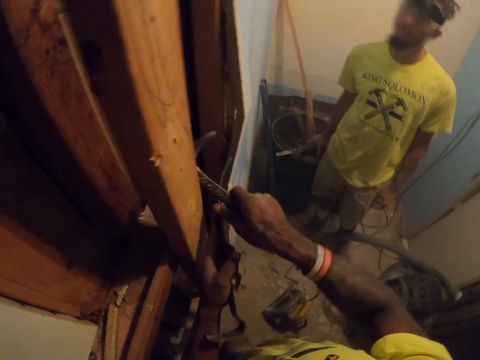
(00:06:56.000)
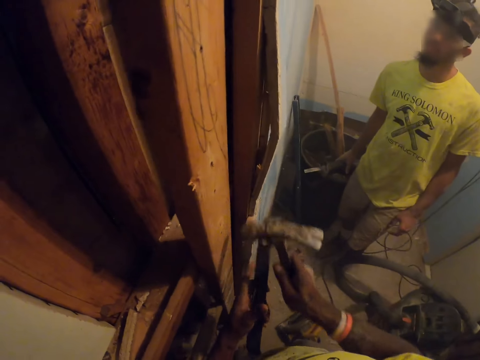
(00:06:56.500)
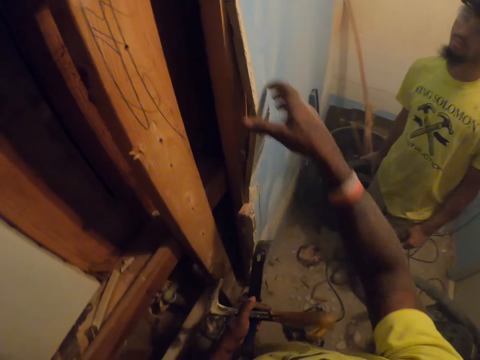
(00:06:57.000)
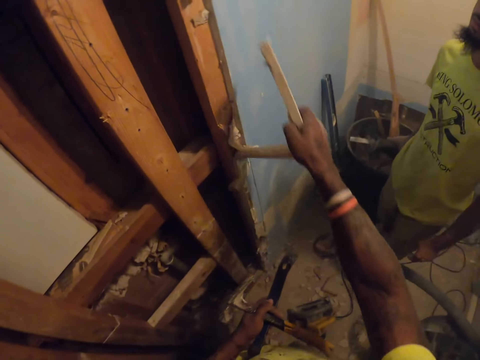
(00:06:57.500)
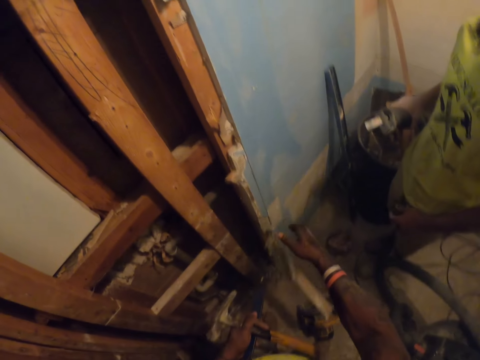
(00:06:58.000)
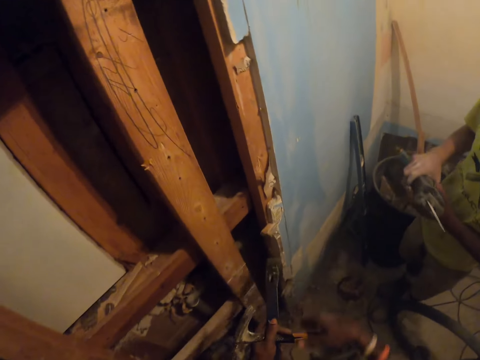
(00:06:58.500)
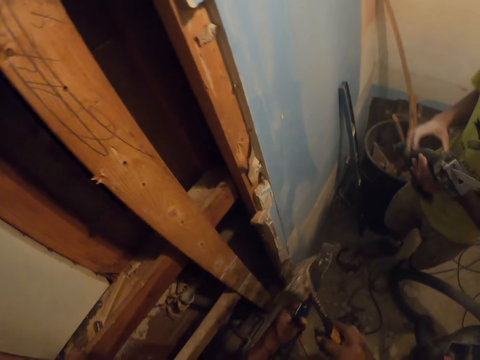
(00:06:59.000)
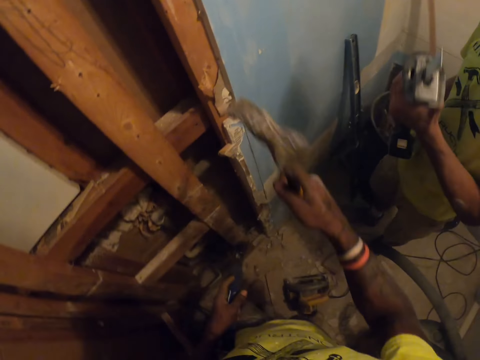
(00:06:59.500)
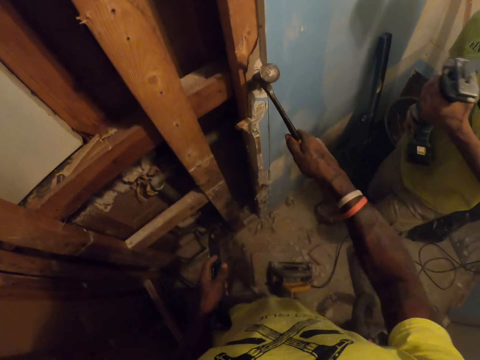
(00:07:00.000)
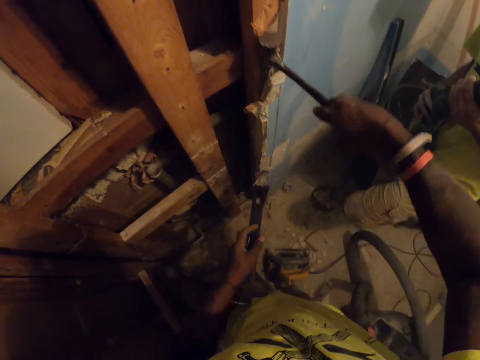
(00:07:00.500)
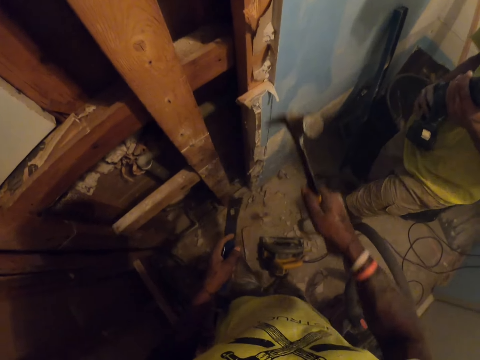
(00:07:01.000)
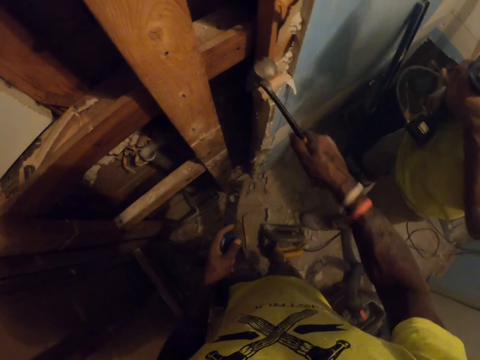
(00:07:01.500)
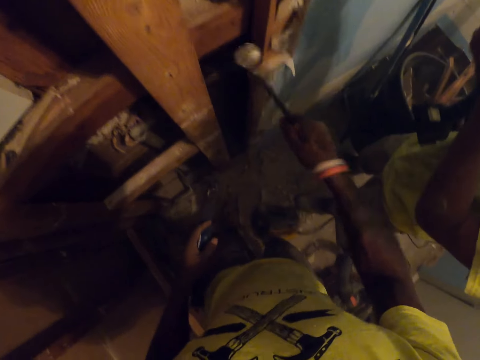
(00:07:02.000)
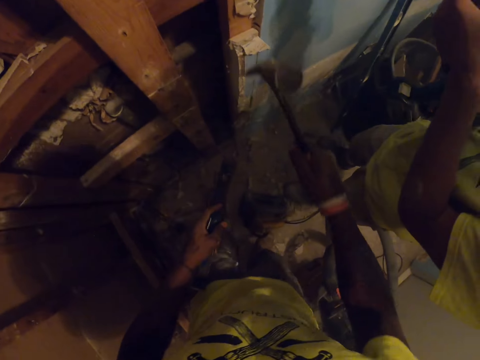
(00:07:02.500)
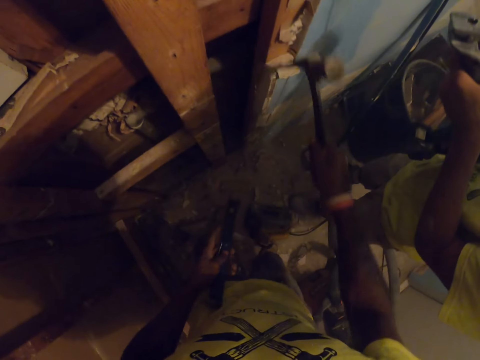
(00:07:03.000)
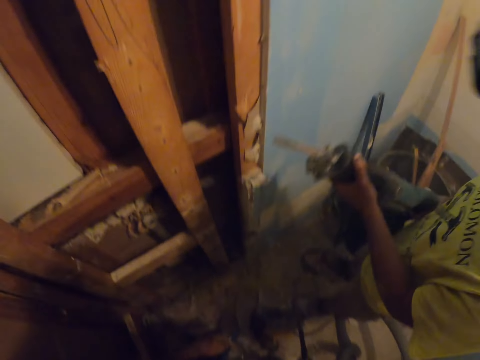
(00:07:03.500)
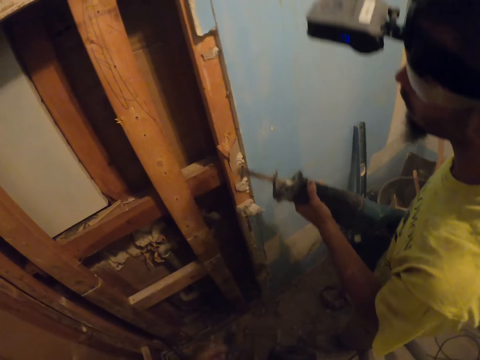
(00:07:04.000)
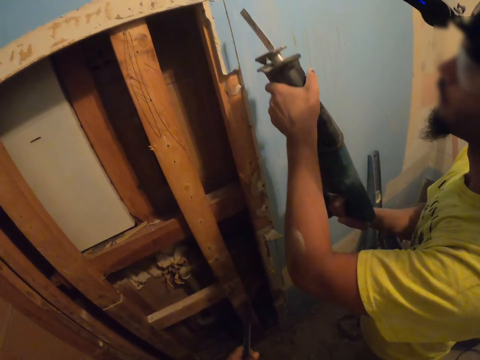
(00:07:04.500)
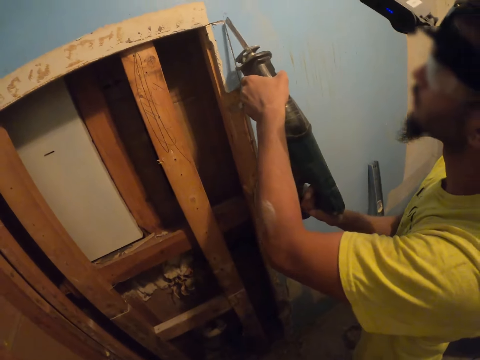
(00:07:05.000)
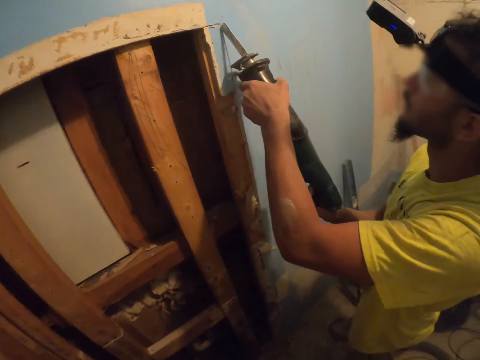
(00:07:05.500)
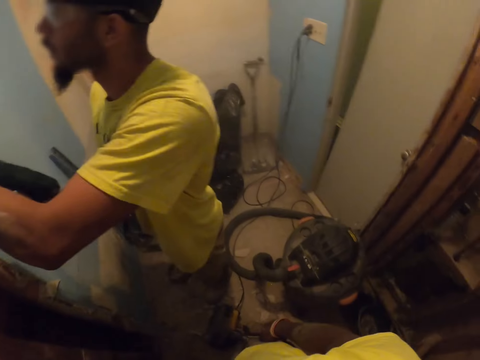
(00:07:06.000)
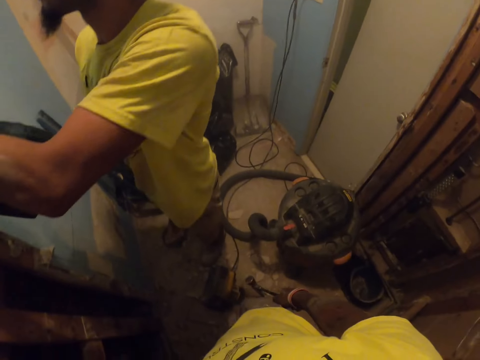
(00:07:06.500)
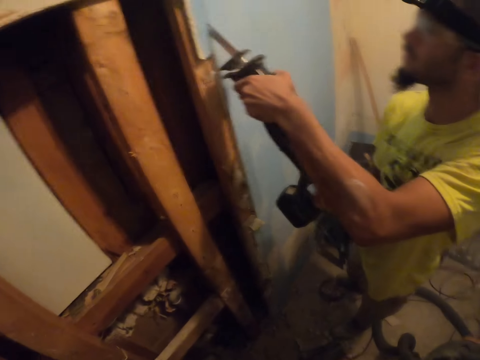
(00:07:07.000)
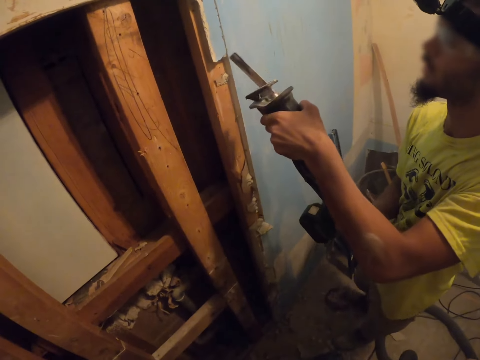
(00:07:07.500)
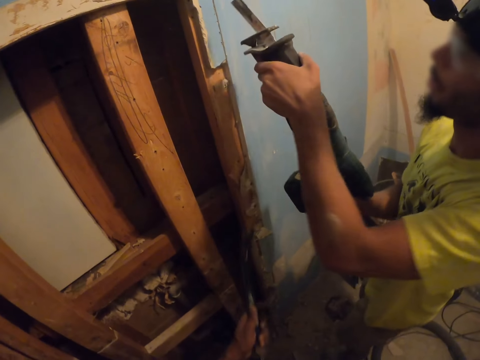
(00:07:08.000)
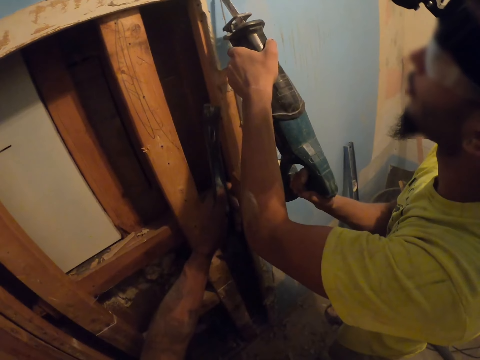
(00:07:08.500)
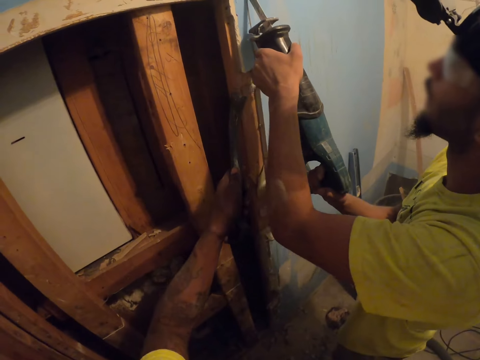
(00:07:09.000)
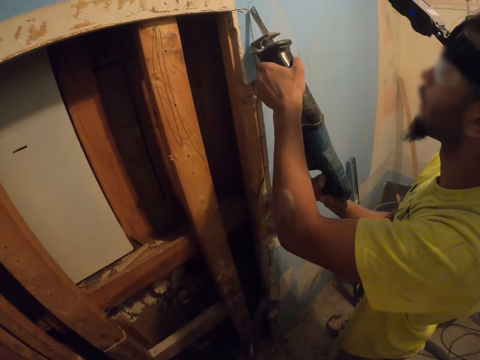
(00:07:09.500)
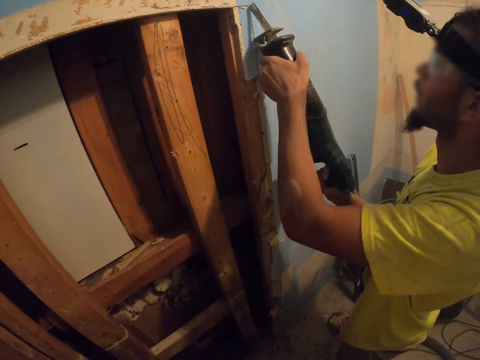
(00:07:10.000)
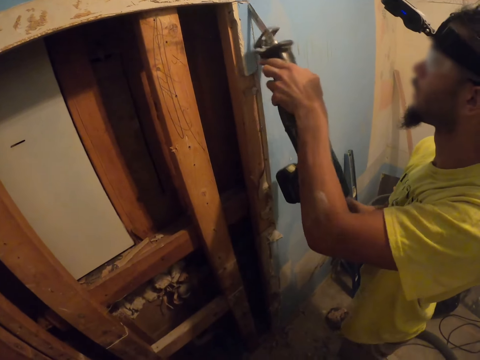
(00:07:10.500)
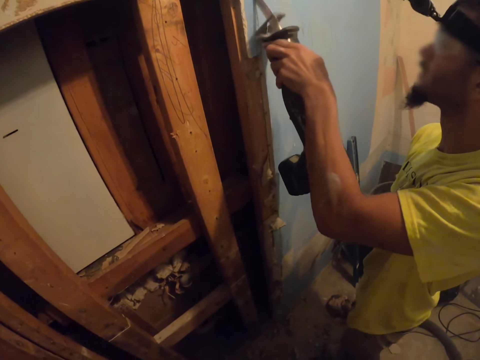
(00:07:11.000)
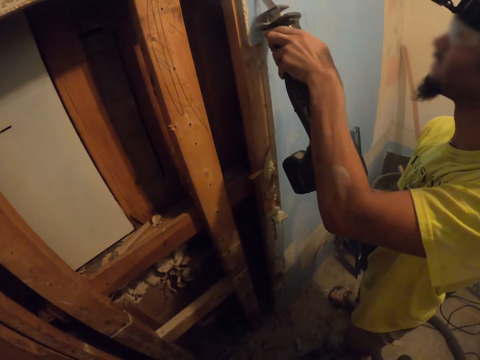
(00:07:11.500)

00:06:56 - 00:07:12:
The camera wearer passes the hammer to the left hand. He removes the broken wood from the frame with his right hand. He drops the wood on the floor. He holds the hammer. A man holds something. The camera wearer breaks the frame more with the claw of the hammer. He hooks the hammer on the wood. He removes the wall with the hammer. He turns around. The man holds something and cuts the frame of the wooden structure from the wall with a sabre saw. The camera wearer turns around. The man cuts the wall with something. The camera wearer holds a metal on the wall. The man cuts the wall with something.

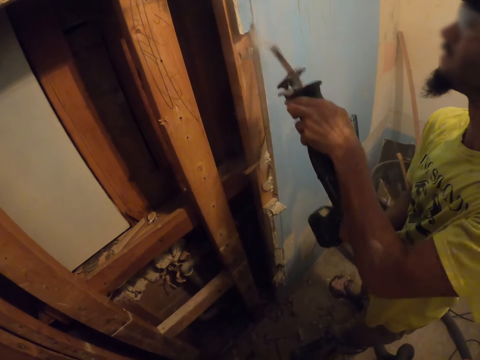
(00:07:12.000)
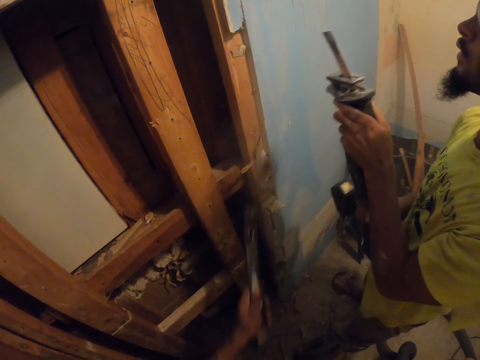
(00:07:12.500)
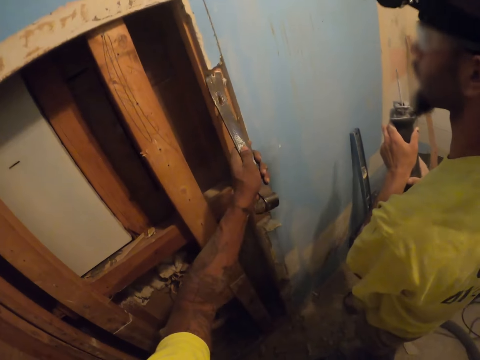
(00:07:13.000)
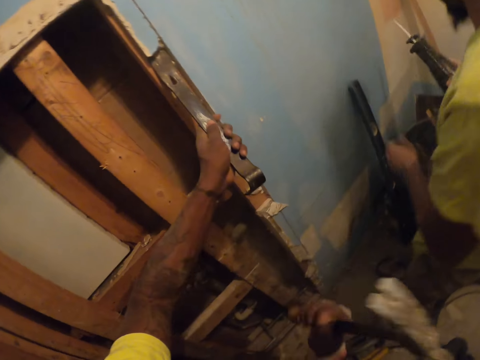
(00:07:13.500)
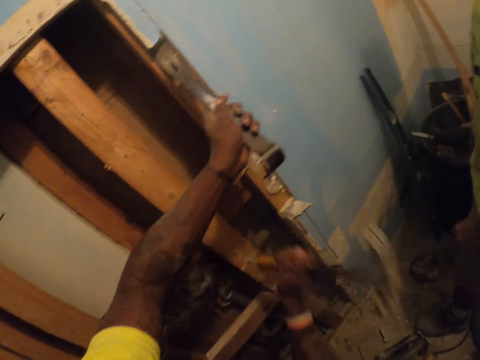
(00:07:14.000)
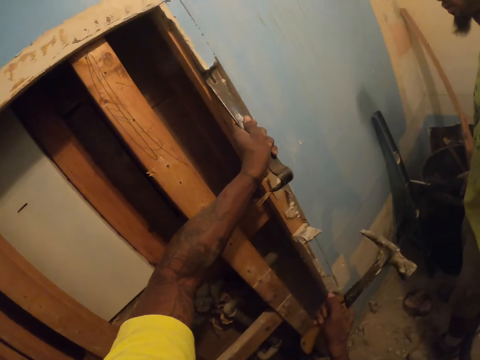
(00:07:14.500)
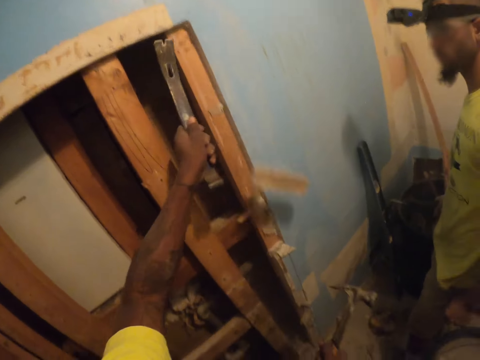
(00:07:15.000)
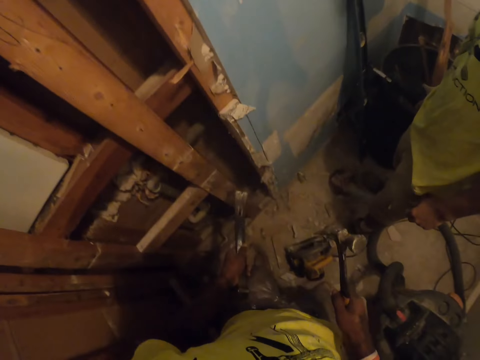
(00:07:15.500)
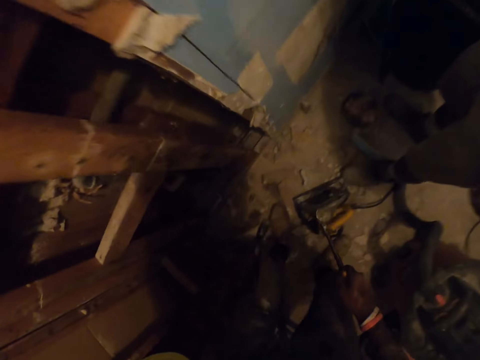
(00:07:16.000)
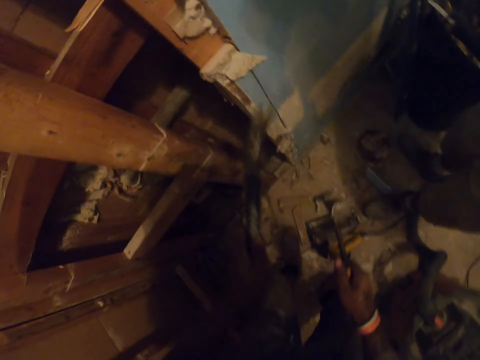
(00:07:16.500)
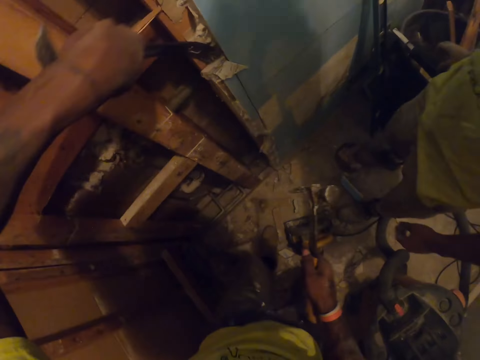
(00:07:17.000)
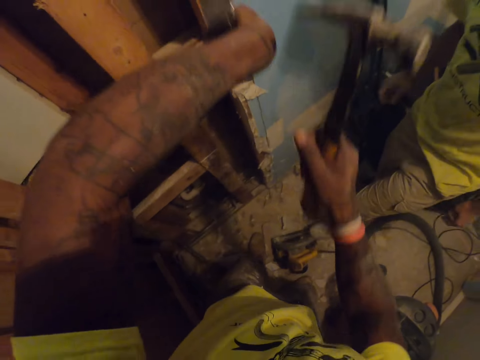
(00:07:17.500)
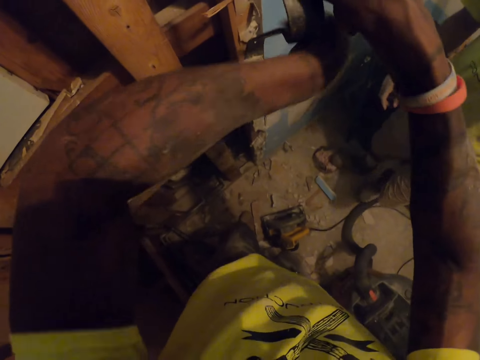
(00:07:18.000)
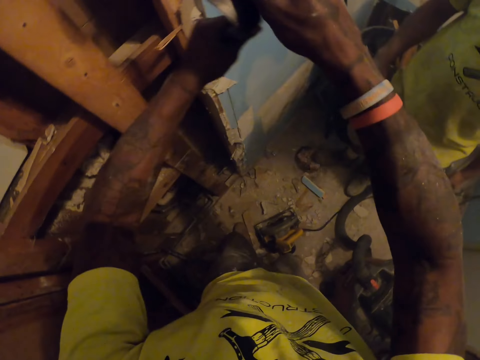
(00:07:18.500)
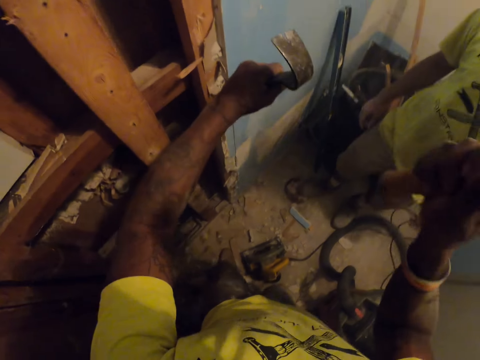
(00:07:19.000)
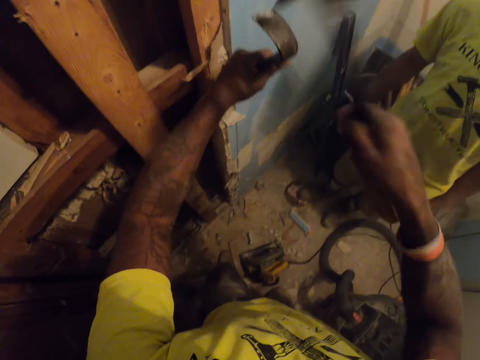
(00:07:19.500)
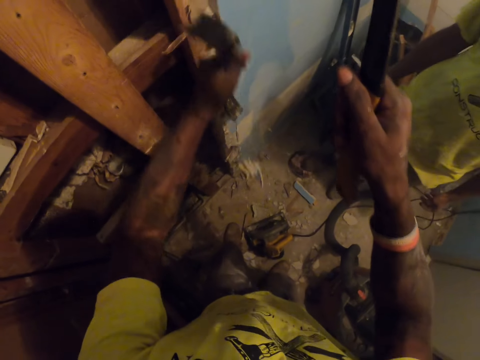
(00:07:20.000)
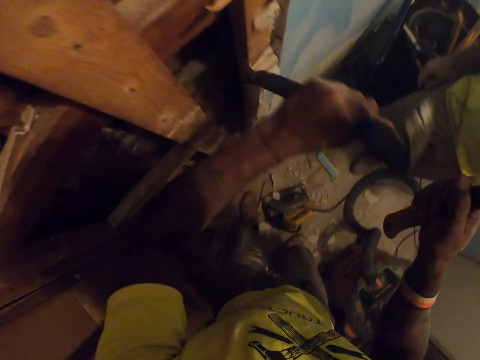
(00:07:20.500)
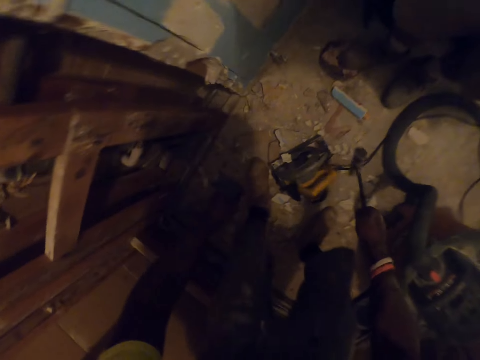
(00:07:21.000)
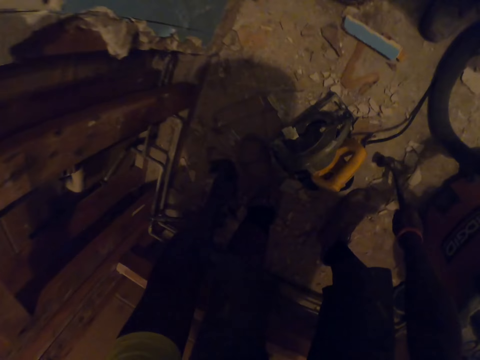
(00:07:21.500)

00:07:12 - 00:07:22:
The camera wearer holds a metal or ripping bar on the wall. A man holds something. The camera wearer places the ripping bar on the frame of the wooden structure. They hold the metal on the wall. They hit the ripping bar with the hammer. The man puts something down. The camera wearer fells a wood from the frame with the ripping bar. They hold the hammer. They place the ripping bar on the frame of the wooden structure. They hold the metal. They hit the ripping bar with the hammer. They drop the hammer and the ripping bar on the floor.
